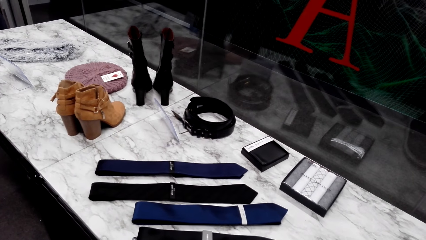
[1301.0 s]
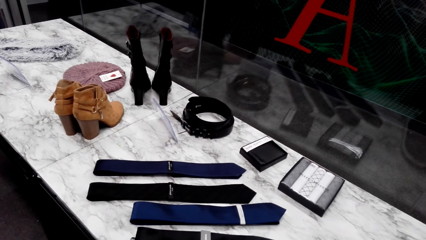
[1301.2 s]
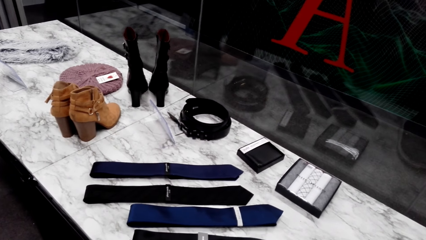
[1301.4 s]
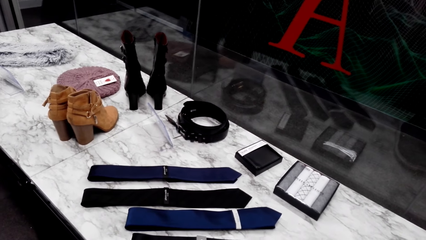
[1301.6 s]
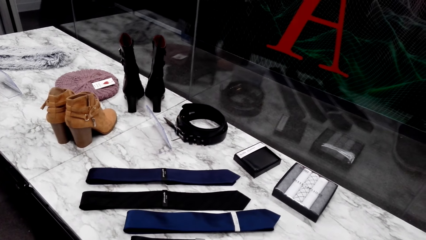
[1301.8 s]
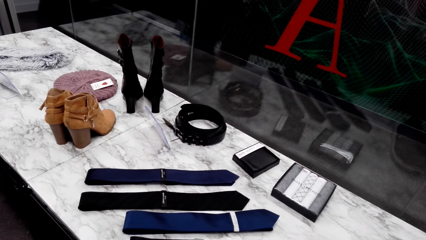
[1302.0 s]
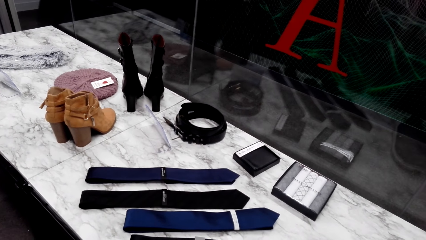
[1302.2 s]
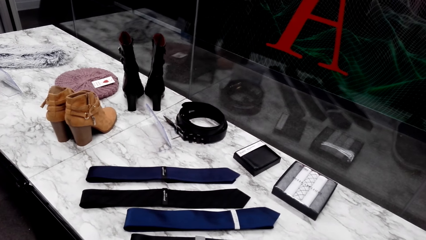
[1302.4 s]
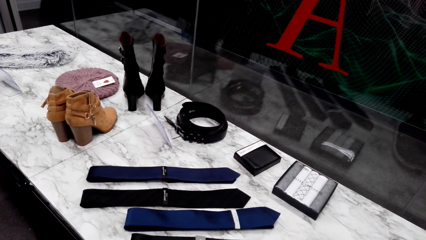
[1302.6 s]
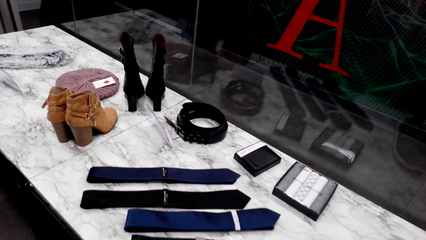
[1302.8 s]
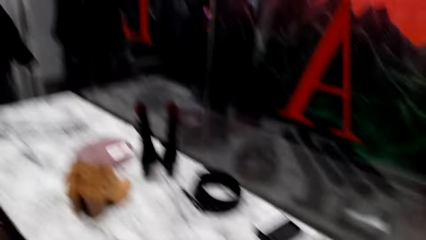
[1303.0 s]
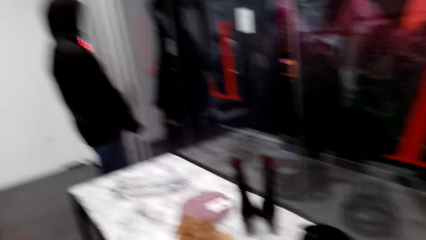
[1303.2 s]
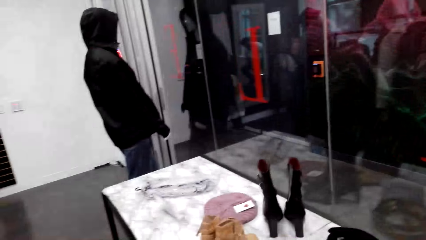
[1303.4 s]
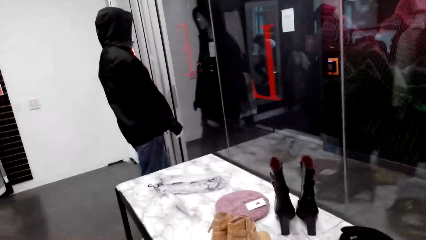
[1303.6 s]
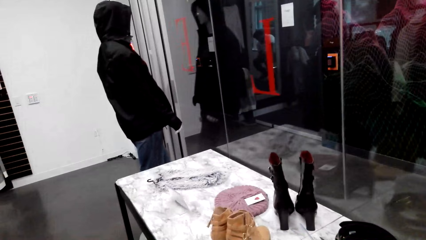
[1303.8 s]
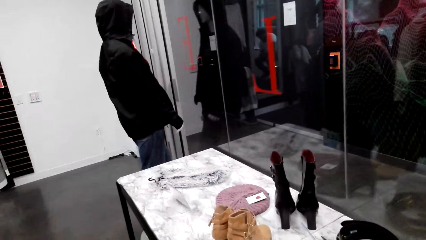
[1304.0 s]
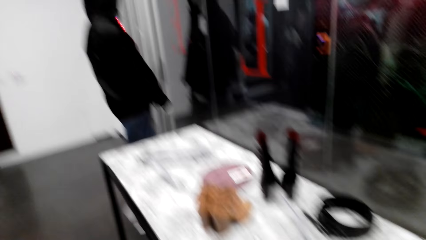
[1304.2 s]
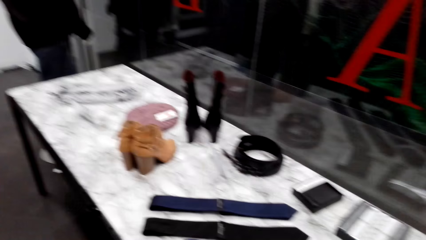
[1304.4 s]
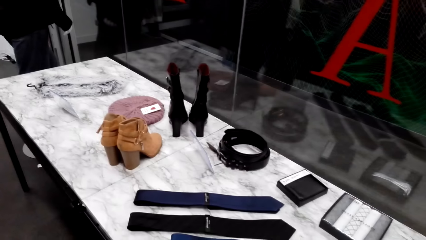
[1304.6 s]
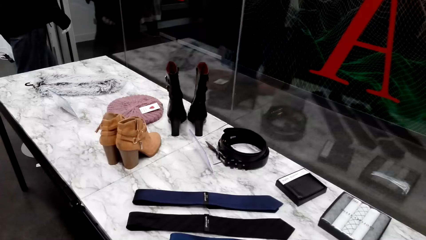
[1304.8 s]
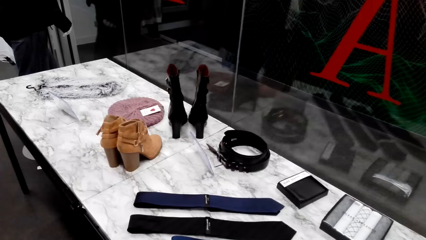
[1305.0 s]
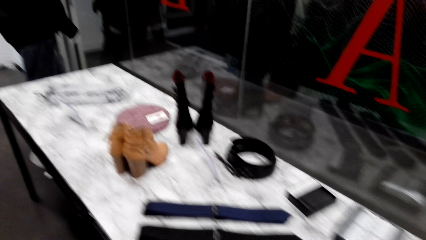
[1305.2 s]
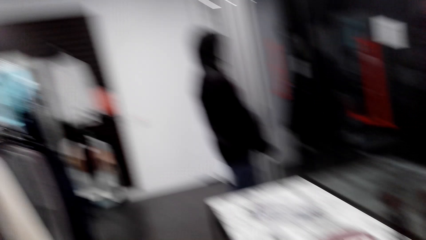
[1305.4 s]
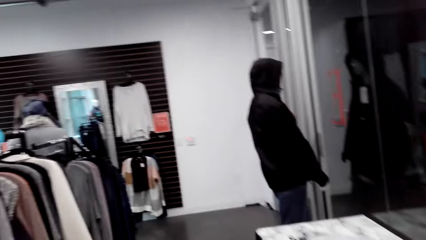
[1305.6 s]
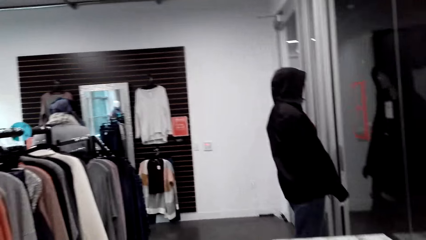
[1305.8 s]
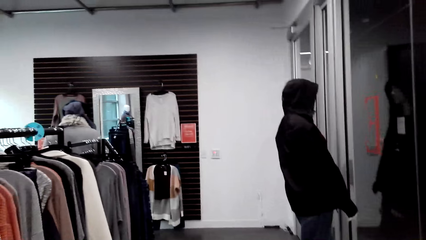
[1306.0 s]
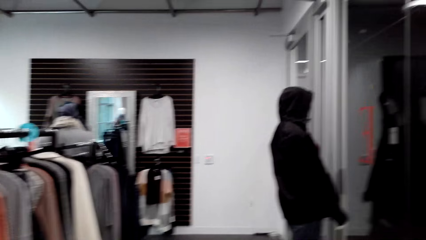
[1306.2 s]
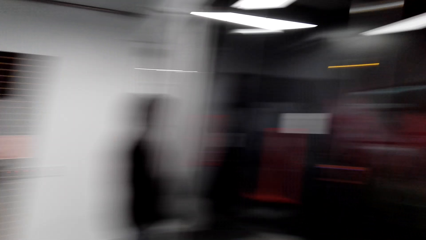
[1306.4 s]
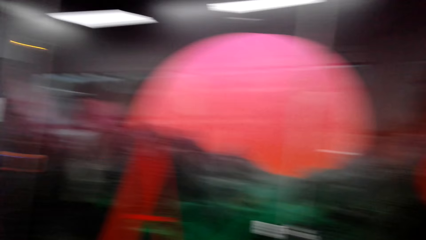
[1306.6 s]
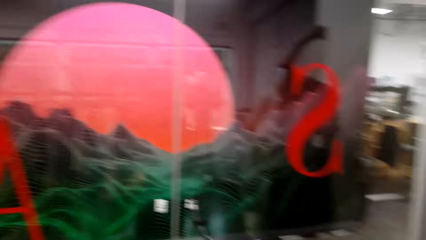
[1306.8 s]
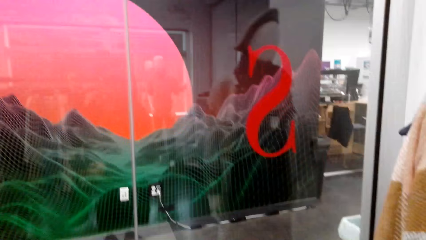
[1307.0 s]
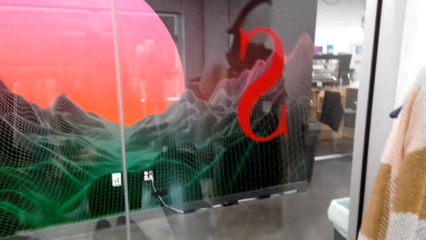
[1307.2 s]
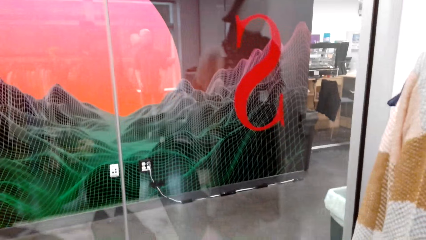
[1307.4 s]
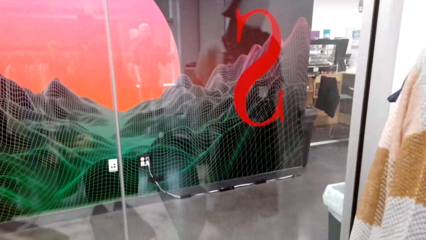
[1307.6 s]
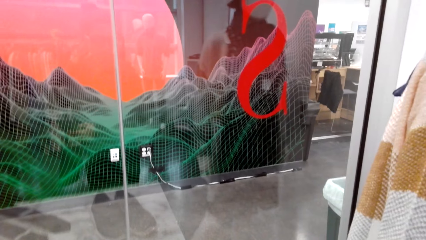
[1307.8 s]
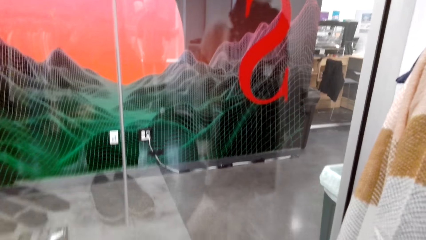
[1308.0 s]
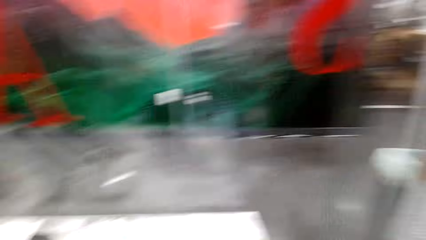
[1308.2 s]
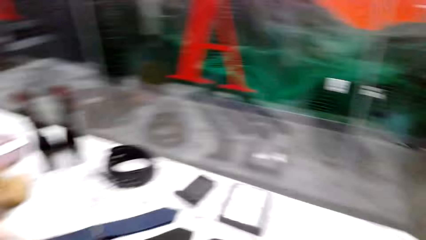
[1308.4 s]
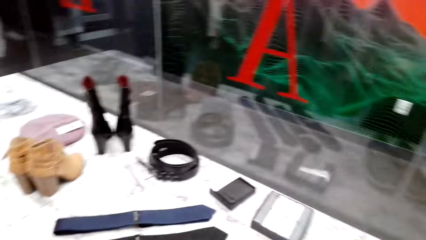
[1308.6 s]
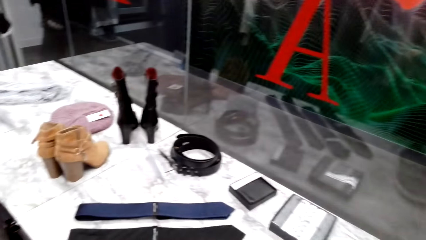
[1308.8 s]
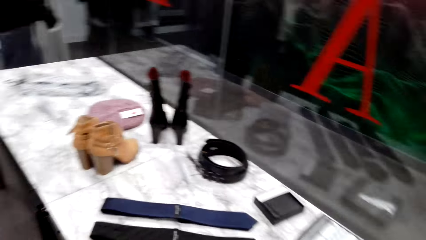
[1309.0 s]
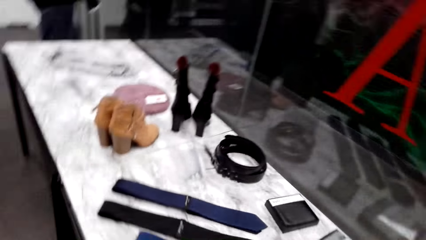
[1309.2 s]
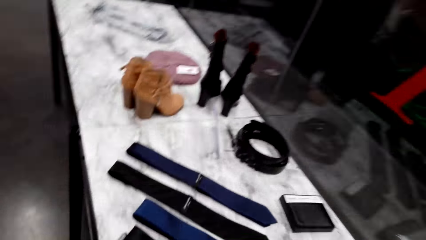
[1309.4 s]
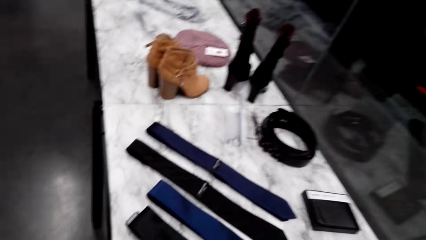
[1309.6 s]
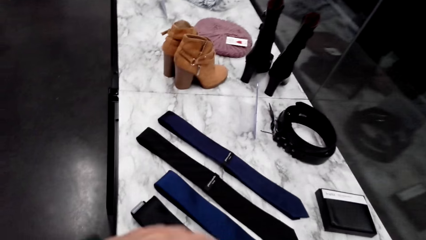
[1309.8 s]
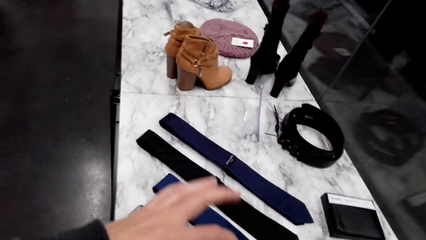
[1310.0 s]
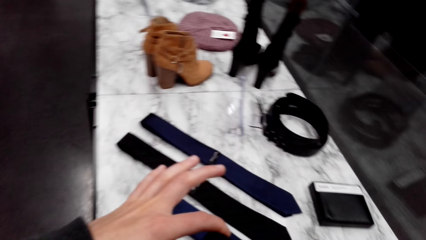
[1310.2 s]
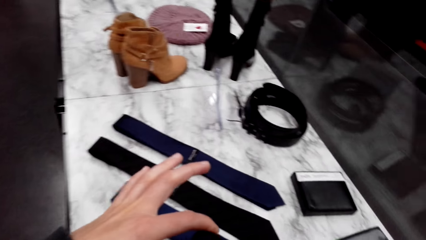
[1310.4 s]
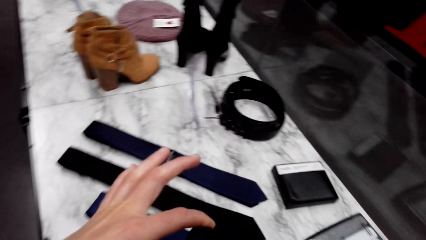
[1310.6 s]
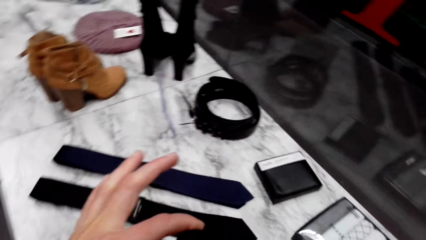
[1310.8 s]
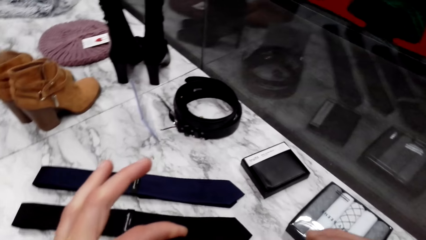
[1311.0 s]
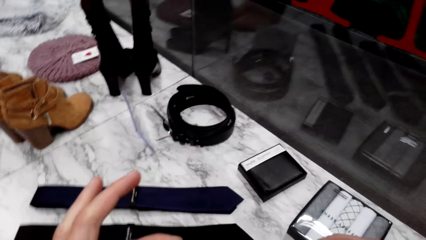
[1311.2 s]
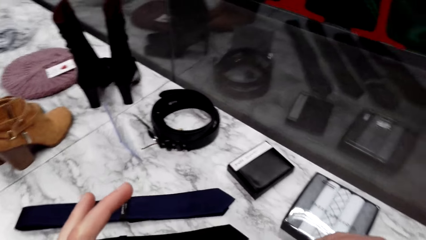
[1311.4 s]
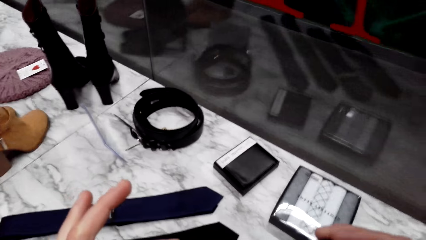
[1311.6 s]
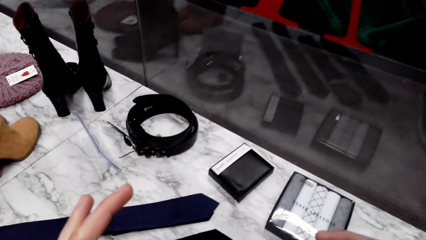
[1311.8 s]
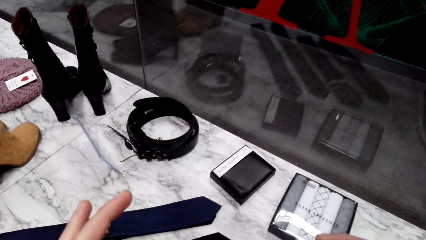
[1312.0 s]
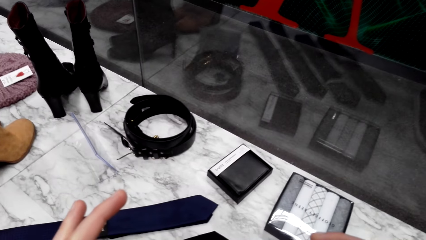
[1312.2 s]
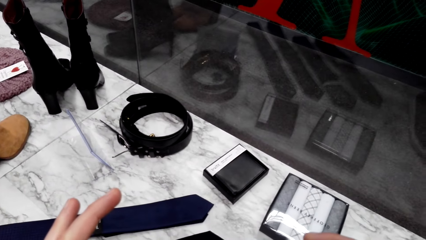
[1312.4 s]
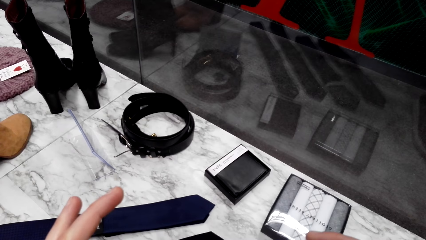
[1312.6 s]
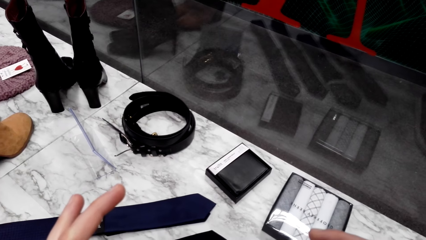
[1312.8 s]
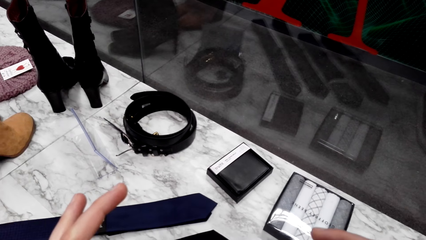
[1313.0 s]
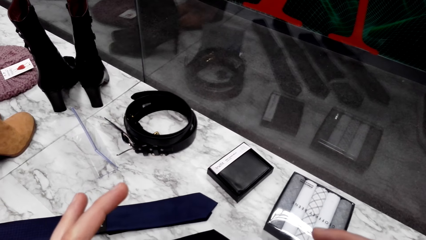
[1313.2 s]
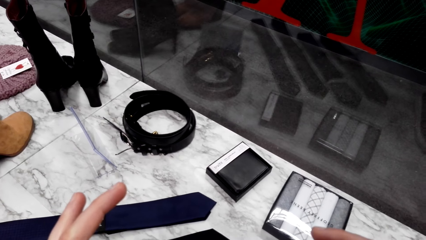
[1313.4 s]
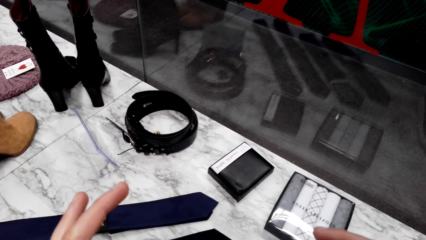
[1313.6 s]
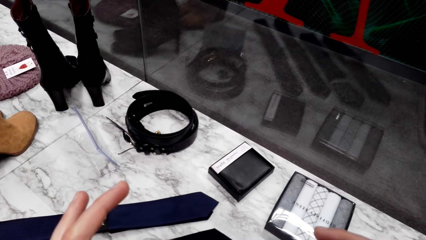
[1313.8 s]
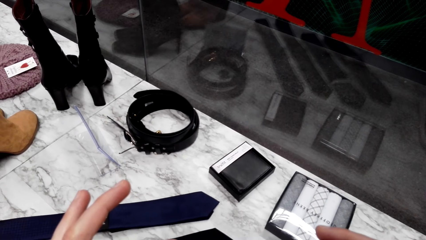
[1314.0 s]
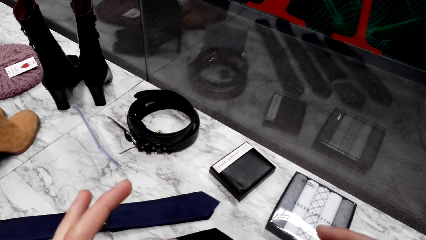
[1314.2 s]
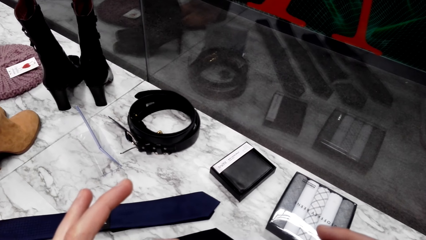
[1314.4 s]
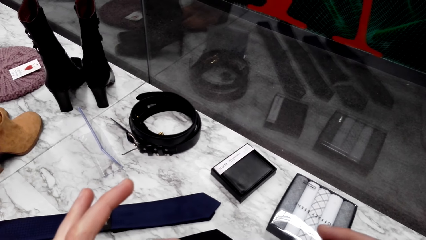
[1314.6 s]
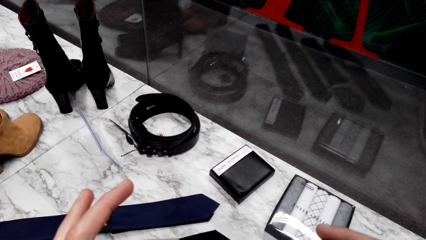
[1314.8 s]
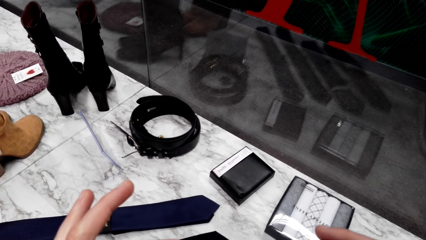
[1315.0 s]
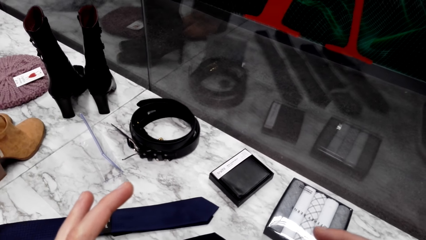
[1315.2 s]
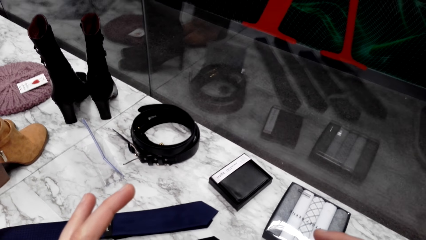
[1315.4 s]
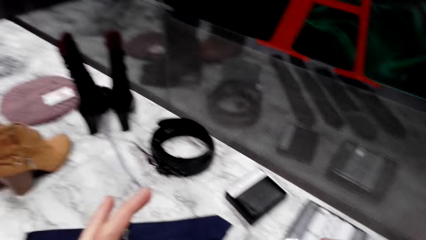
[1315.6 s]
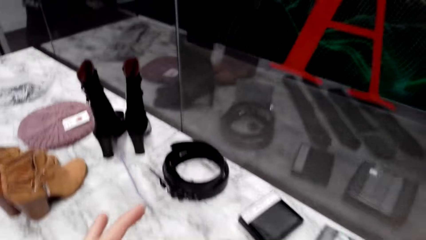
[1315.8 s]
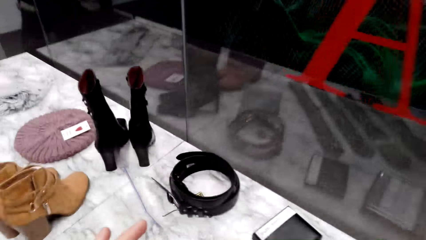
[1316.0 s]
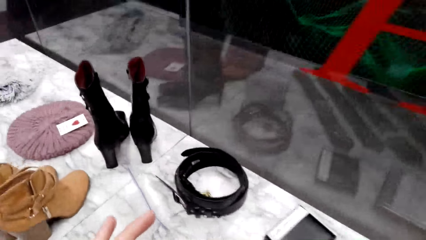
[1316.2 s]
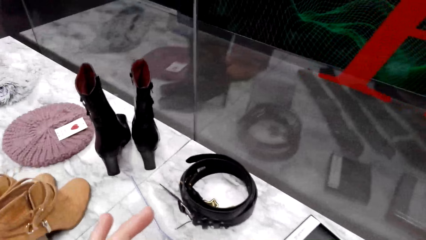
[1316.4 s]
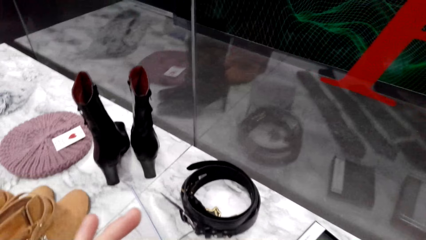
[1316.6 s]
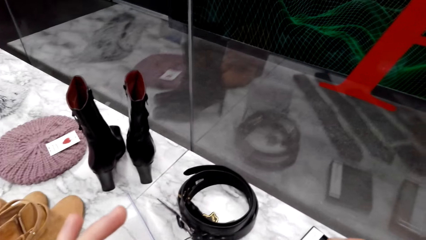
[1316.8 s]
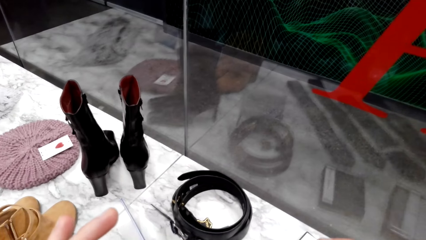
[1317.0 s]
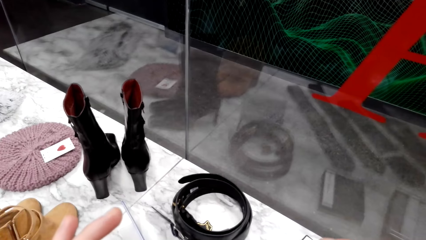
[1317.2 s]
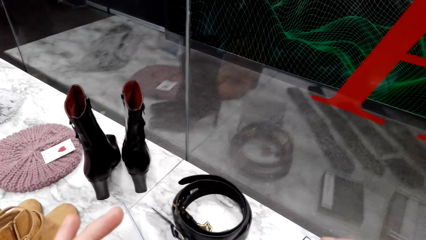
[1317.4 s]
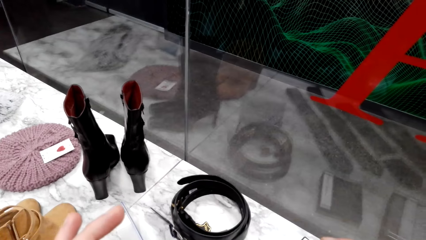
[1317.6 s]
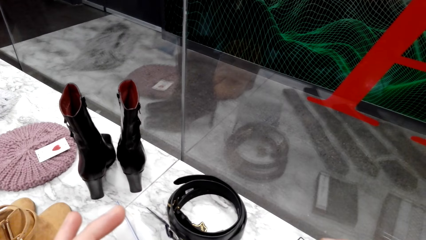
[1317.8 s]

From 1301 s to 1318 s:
The camera wearer looks around. They hold a phone. They stare at items on the table.
